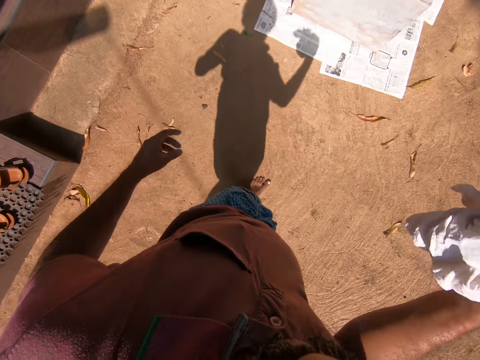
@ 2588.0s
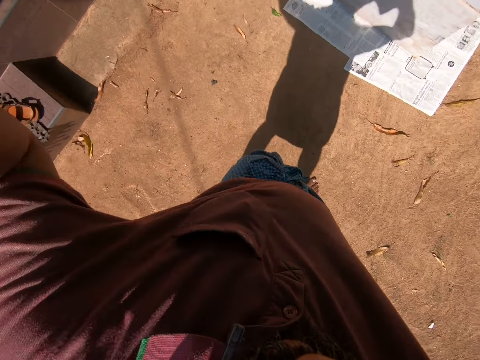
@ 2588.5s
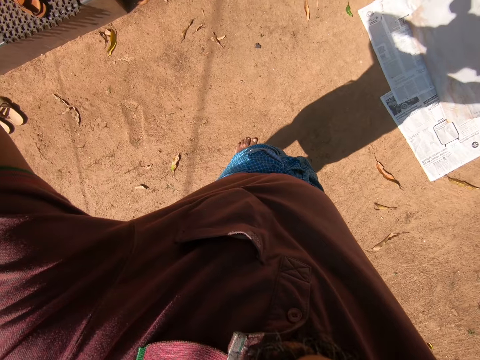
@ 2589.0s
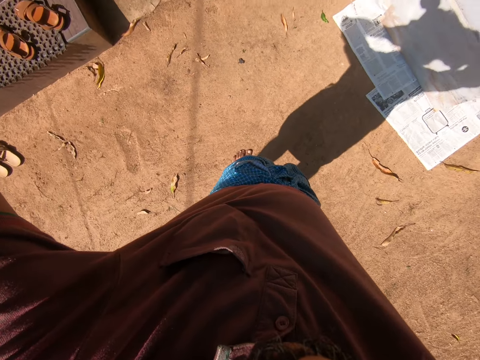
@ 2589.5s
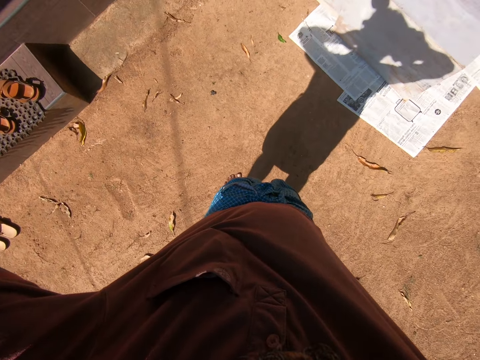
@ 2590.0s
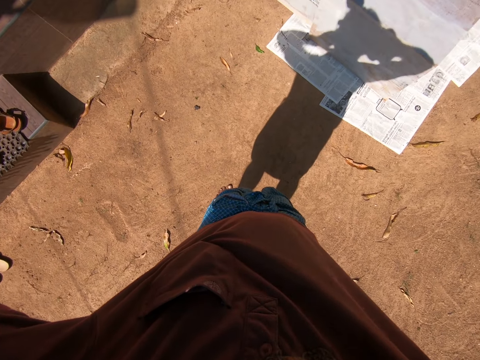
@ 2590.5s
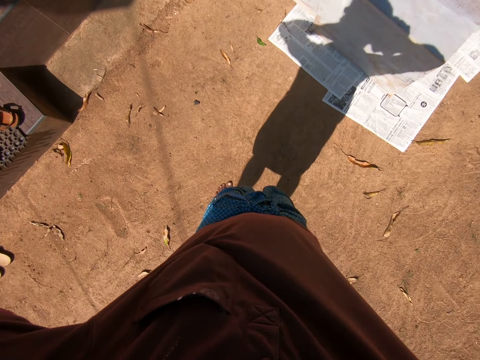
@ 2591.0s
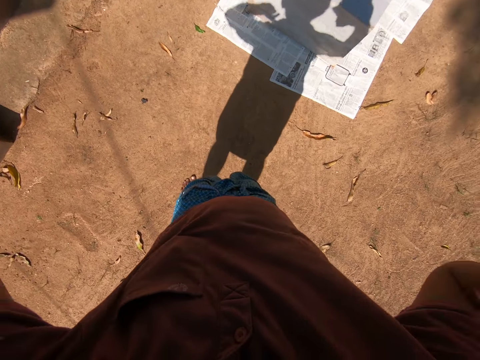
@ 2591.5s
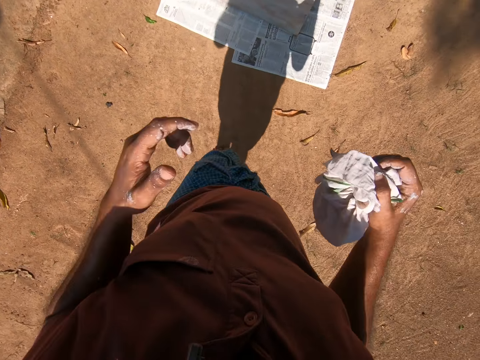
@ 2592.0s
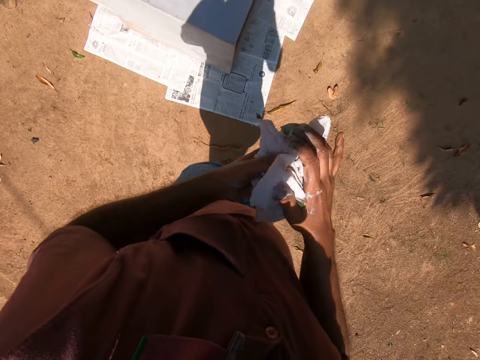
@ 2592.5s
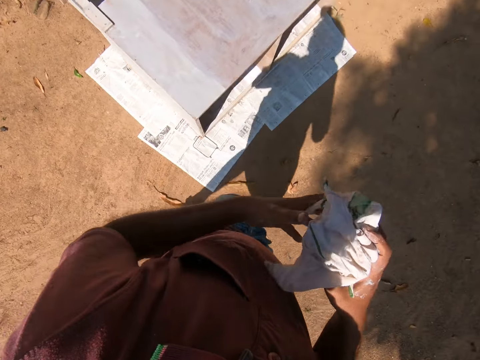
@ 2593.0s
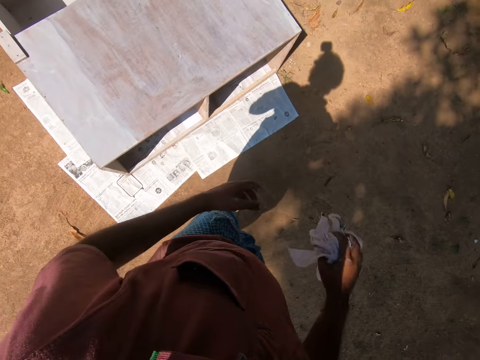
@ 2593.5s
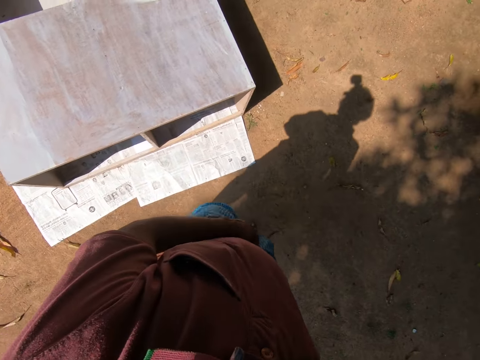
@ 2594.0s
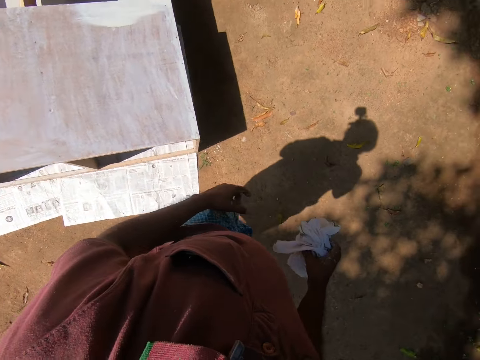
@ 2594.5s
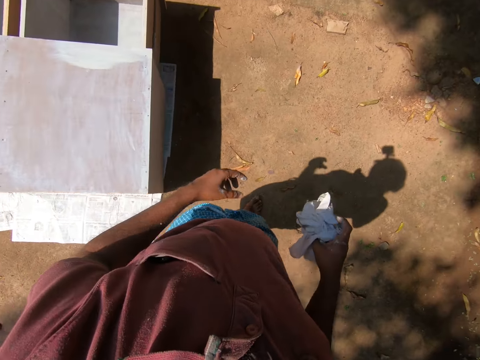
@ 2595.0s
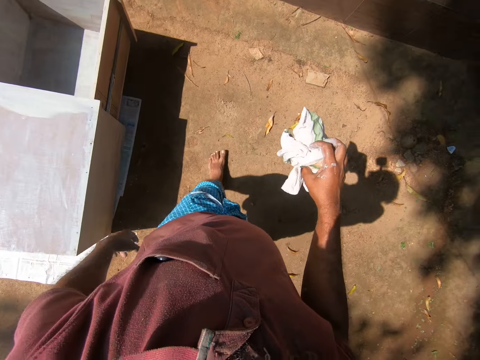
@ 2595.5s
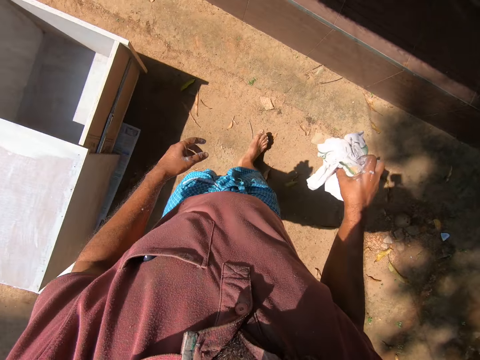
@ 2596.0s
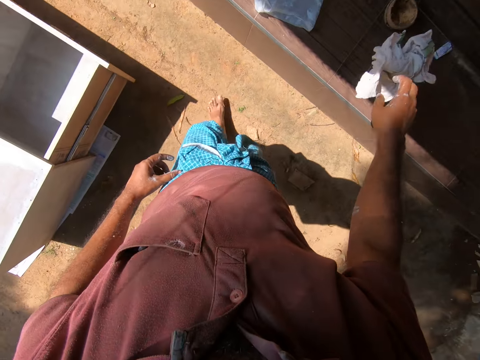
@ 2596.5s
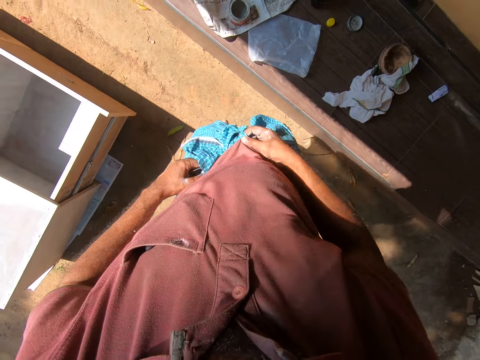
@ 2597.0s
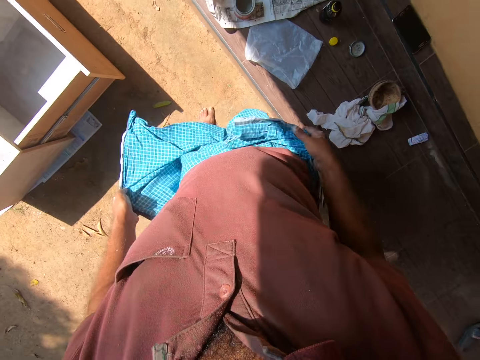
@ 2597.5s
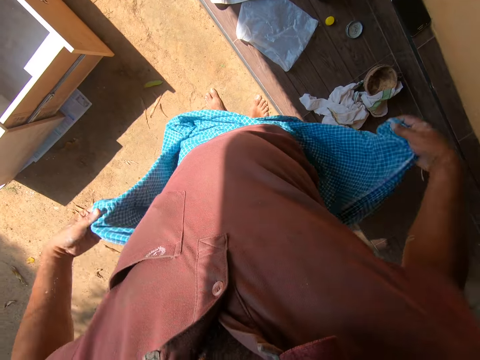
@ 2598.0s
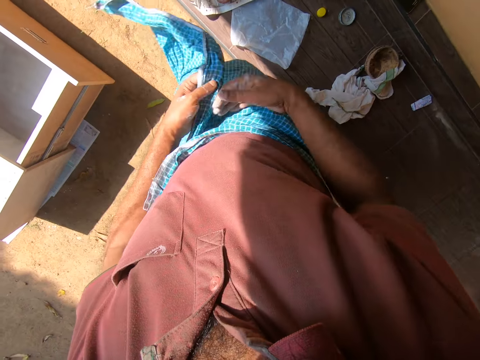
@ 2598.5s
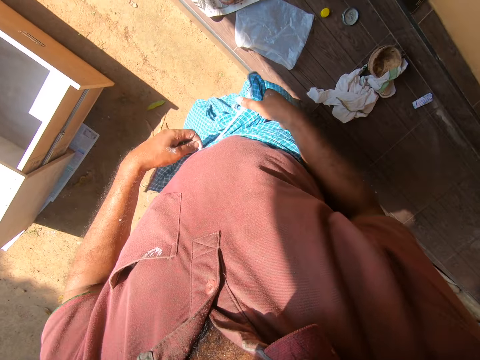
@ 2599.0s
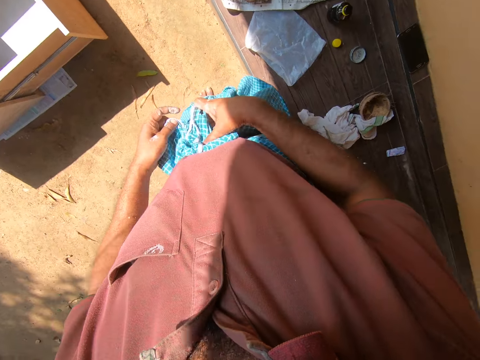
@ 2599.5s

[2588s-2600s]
The camera wearer adjusts his head camera. He passes the cloth between his hands. He walks around the compound. He drops the cloth on the tile paving or table. He adjusts his cloth. He wraps the clothing.

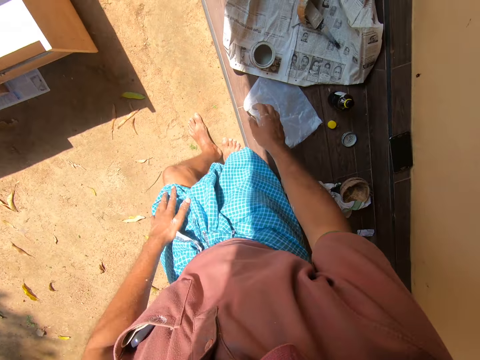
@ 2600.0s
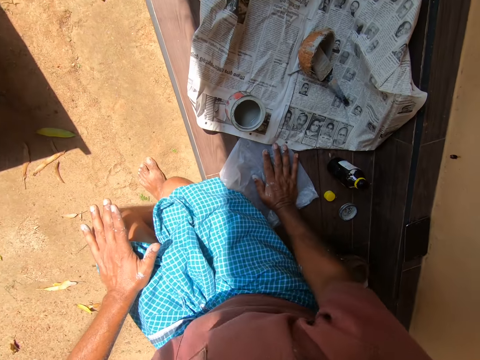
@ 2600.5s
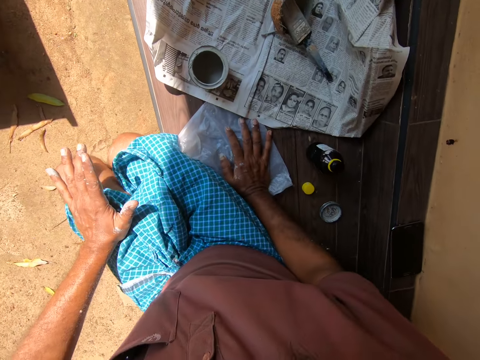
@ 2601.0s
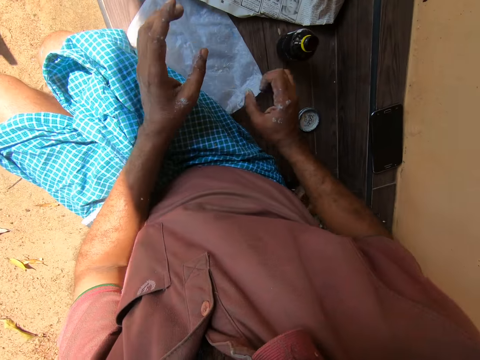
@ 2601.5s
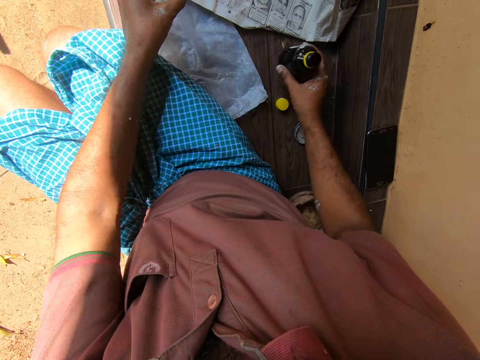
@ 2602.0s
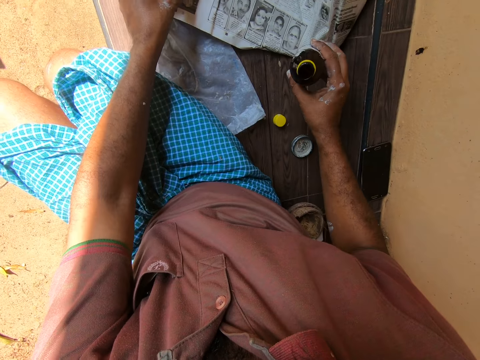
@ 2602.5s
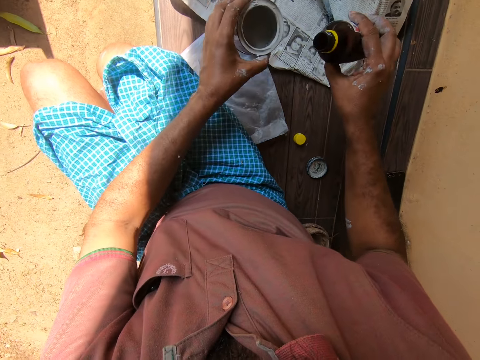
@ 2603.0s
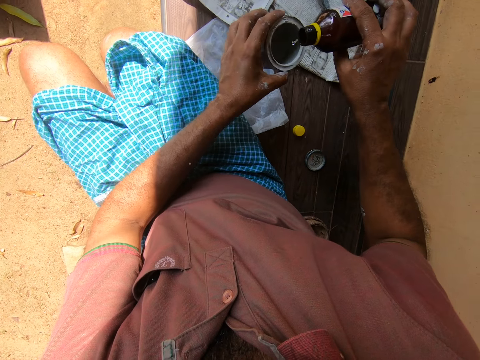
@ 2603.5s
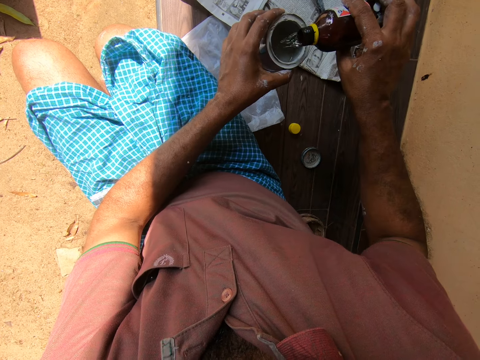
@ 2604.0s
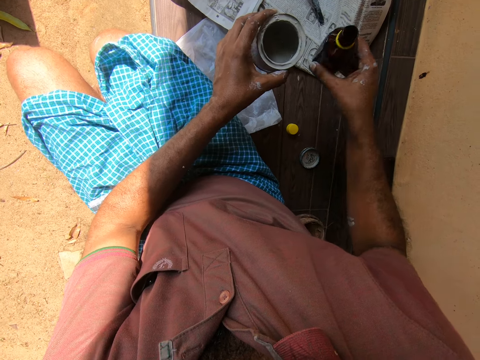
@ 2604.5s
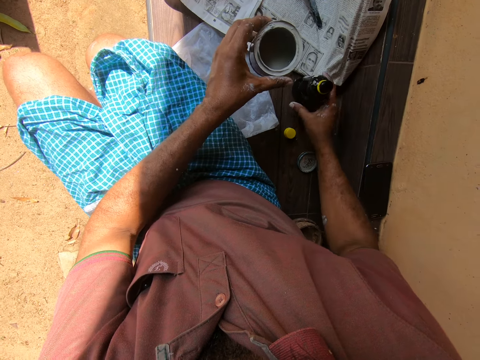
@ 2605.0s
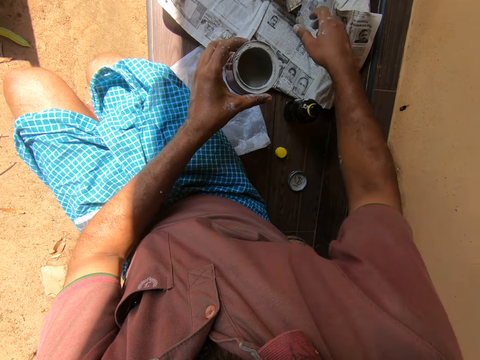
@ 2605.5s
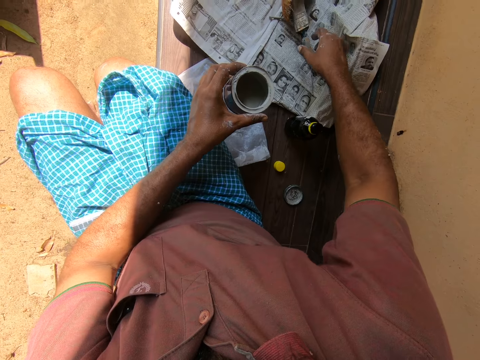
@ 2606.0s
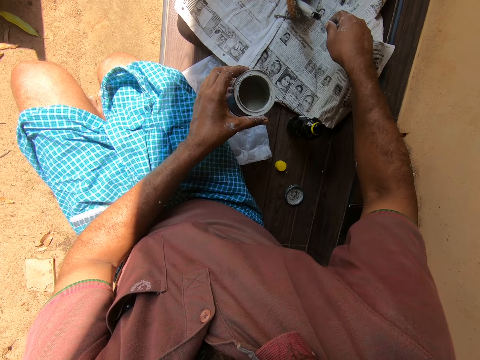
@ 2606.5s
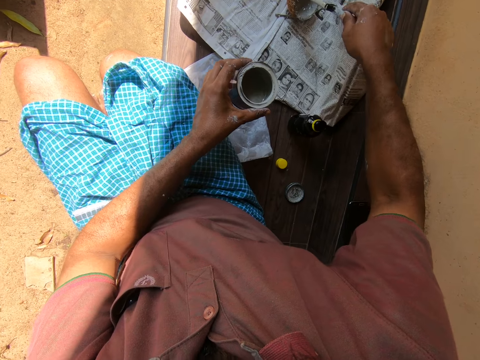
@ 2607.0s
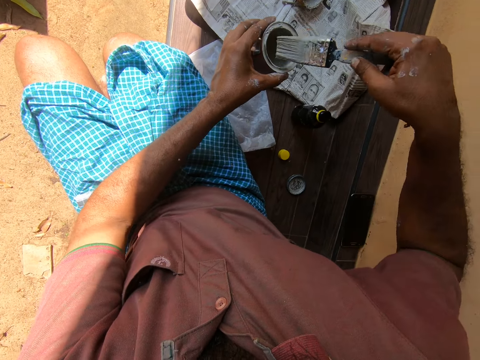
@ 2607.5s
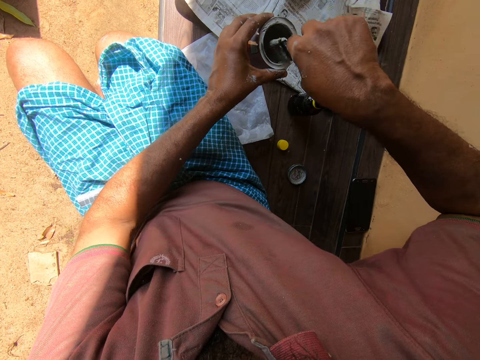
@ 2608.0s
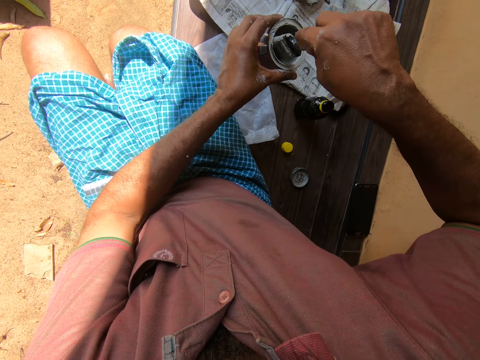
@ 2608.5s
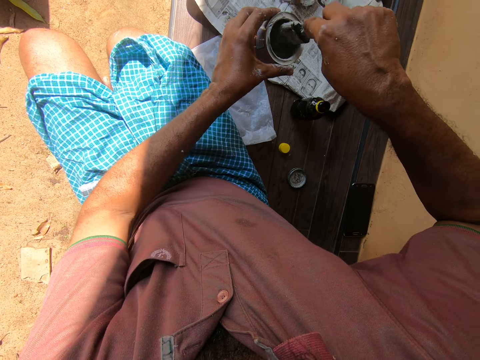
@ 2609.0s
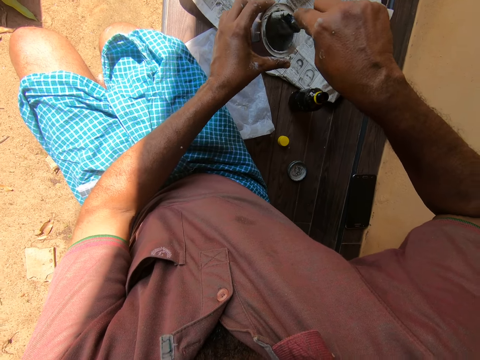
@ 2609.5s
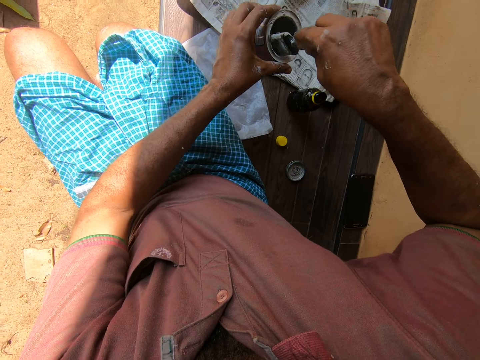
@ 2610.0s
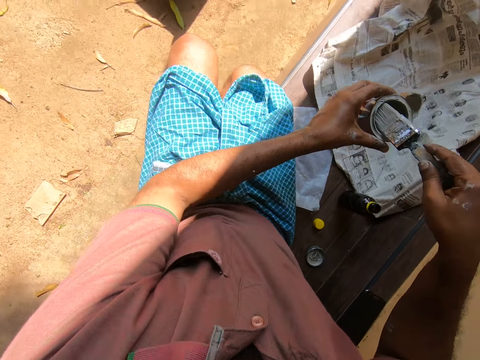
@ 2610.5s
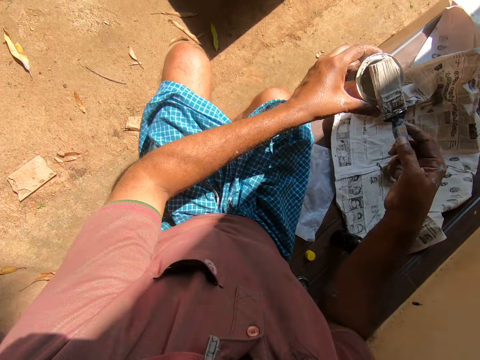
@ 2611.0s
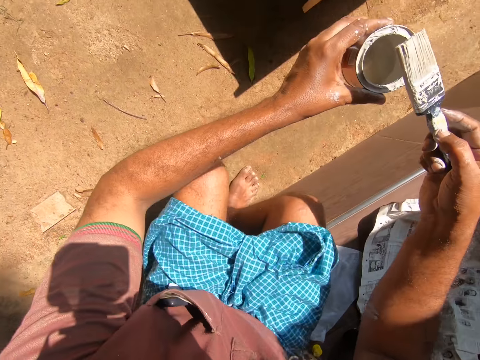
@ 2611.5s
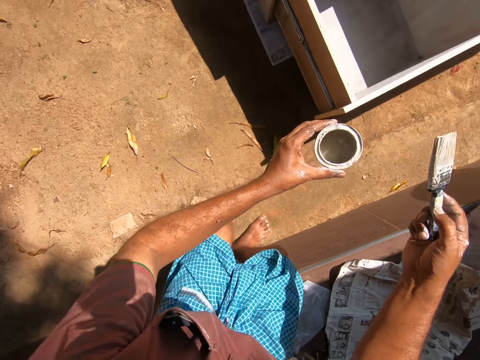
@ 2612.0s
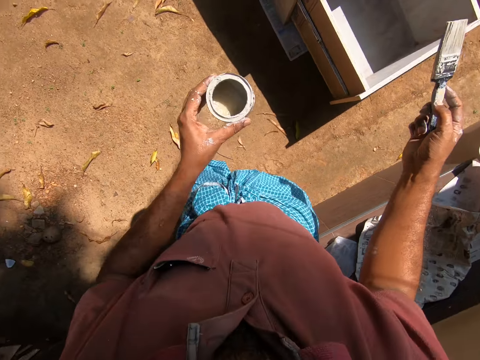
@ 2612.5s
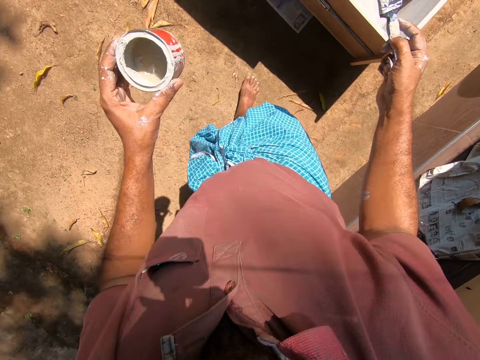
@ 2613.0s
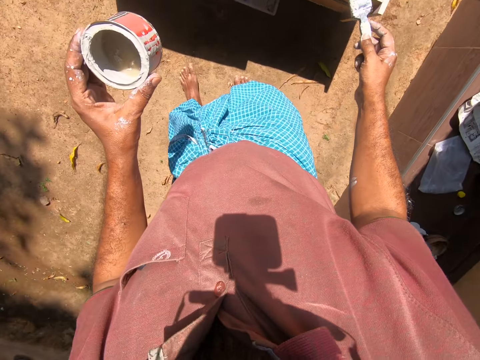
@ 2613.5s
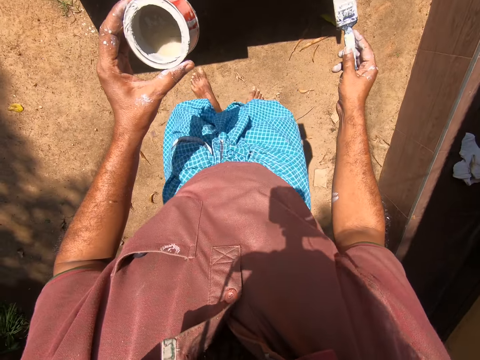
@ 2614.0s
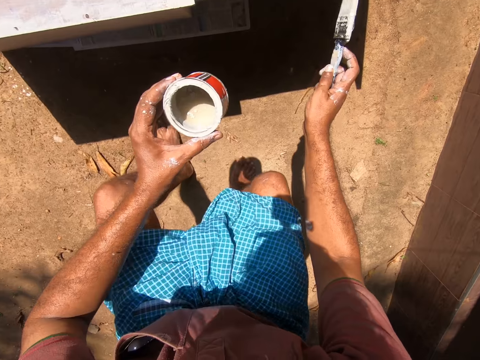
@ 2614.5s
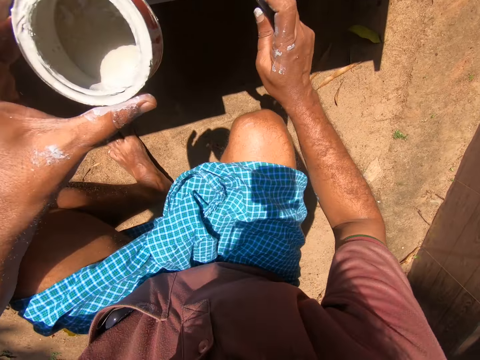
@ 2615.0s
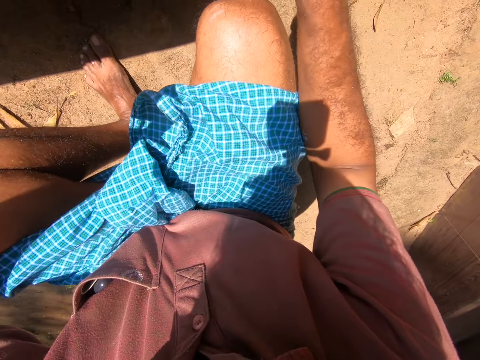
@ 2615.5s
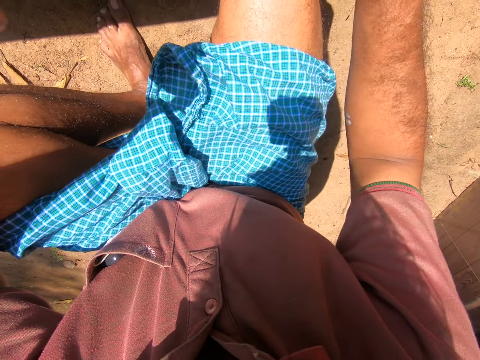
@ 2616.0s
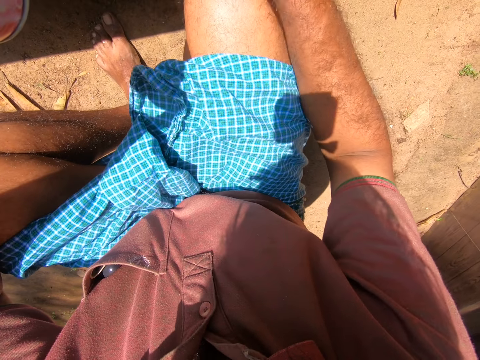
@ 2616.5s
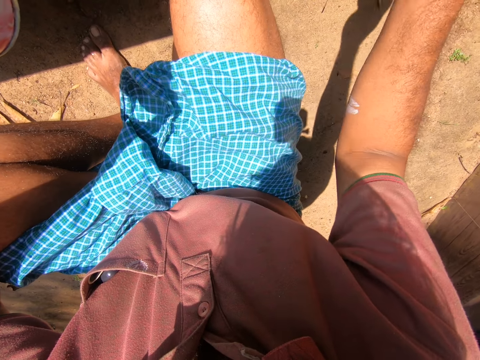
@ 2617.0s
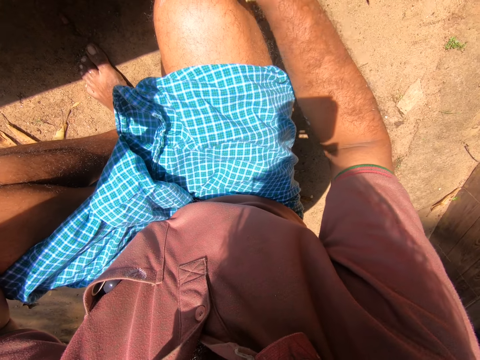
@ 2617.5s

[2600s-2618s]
The camera wearer sits on the tile paving. He picks up the bottle of solvents from the tile paving with his right hand. He pours liquid from the bottle into the paint can. He drops the bottle on the tile paving. He picks up the paintbrush from the coconut shell. He stirs paint in the paint can with the paintbrush. He stands up from the tile paving and carries the paints. He squats. He paints the wooden furniture with the paintbrush.
